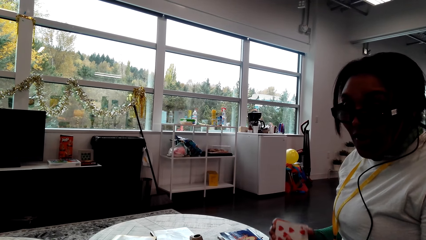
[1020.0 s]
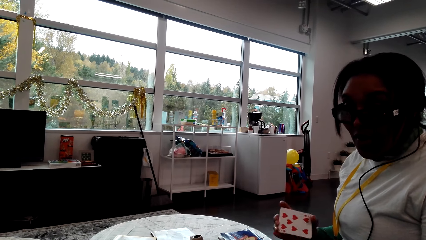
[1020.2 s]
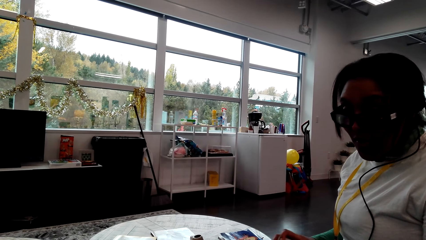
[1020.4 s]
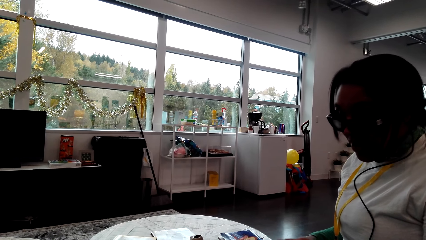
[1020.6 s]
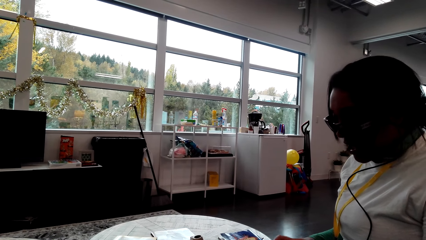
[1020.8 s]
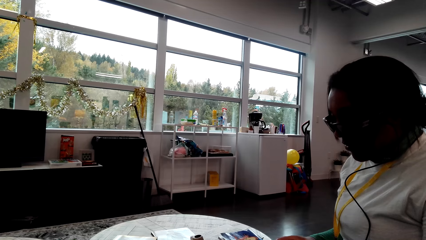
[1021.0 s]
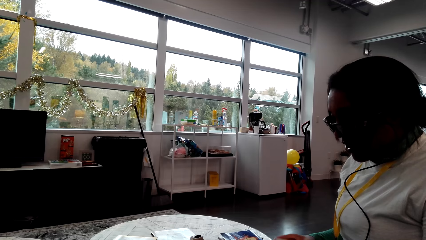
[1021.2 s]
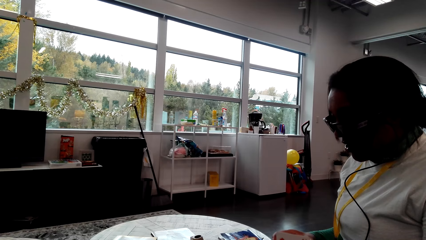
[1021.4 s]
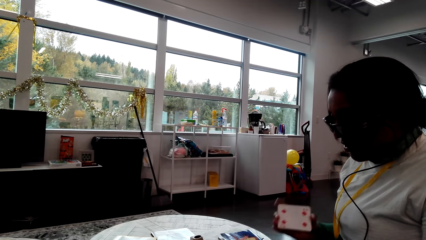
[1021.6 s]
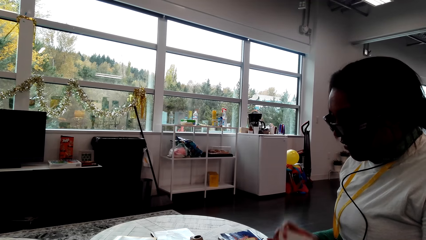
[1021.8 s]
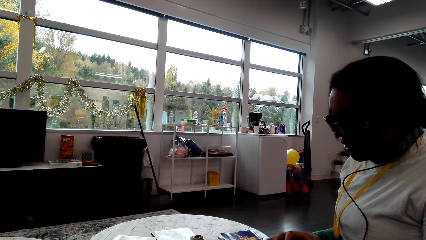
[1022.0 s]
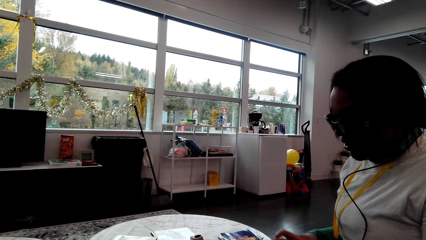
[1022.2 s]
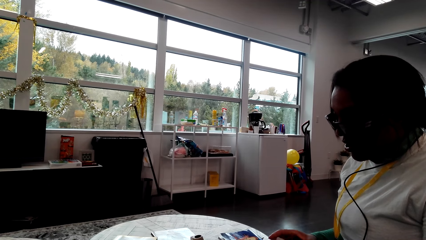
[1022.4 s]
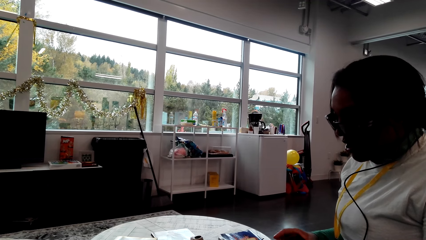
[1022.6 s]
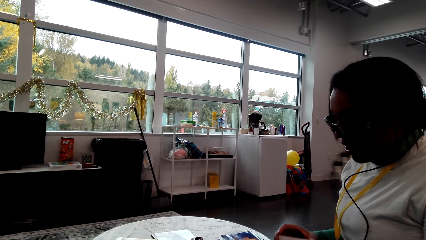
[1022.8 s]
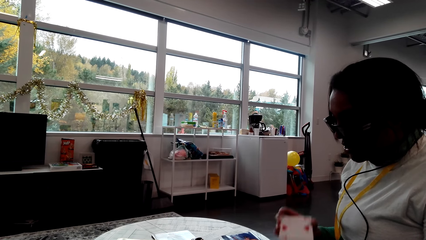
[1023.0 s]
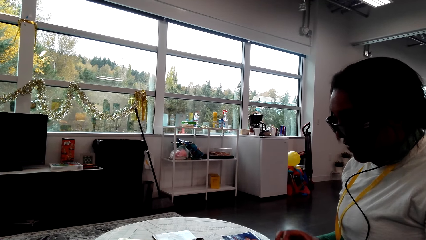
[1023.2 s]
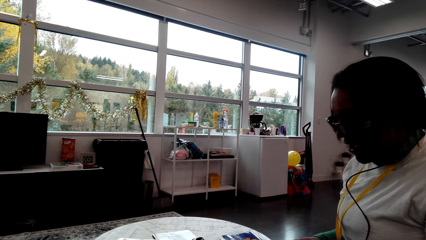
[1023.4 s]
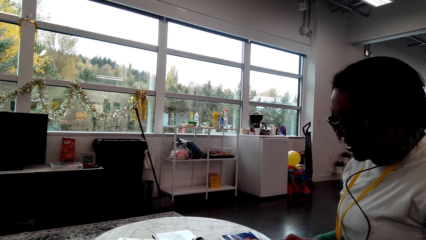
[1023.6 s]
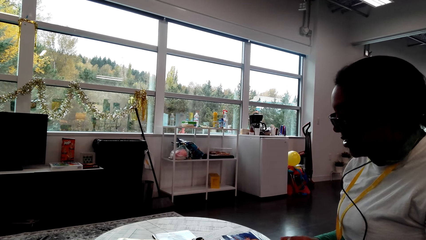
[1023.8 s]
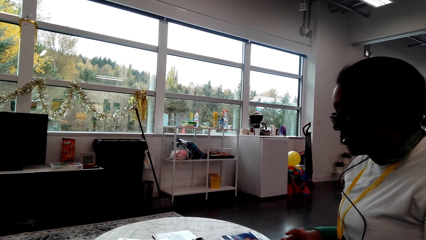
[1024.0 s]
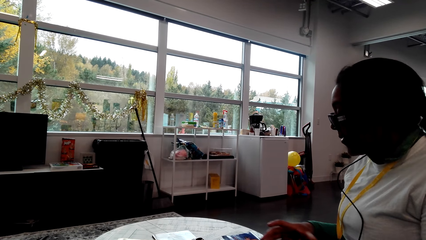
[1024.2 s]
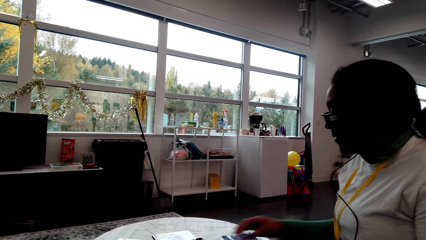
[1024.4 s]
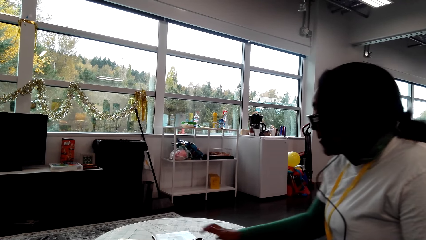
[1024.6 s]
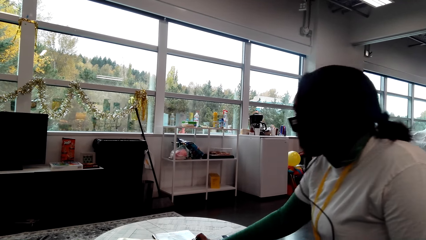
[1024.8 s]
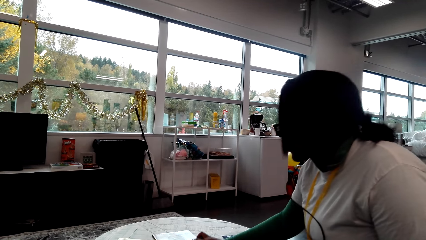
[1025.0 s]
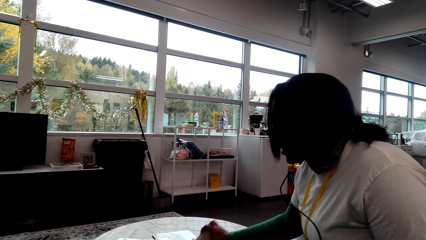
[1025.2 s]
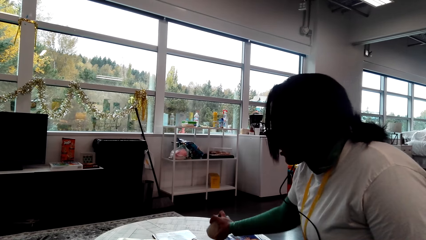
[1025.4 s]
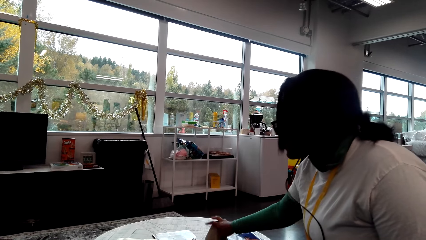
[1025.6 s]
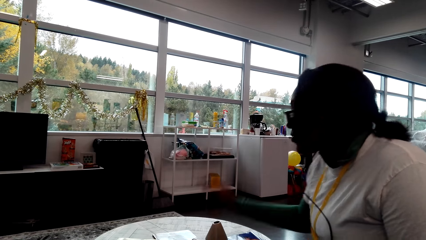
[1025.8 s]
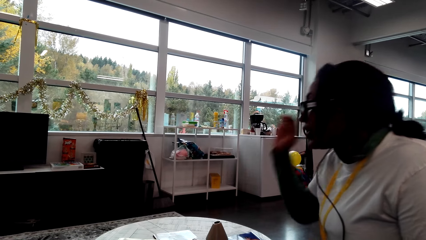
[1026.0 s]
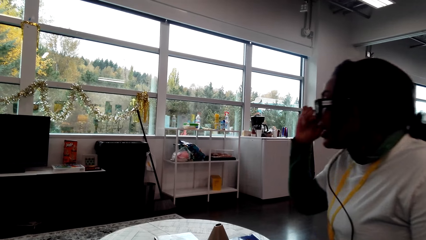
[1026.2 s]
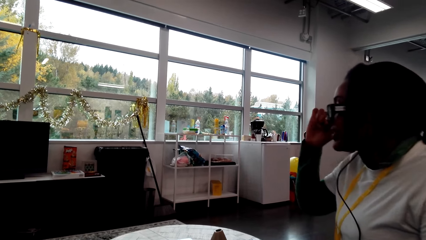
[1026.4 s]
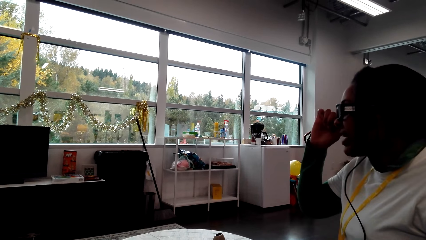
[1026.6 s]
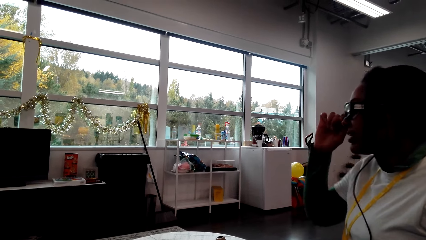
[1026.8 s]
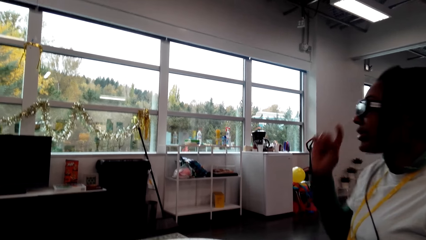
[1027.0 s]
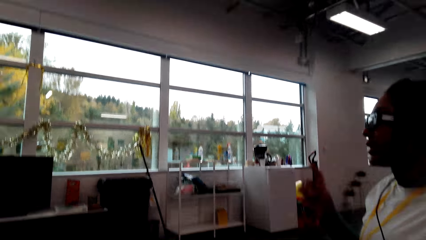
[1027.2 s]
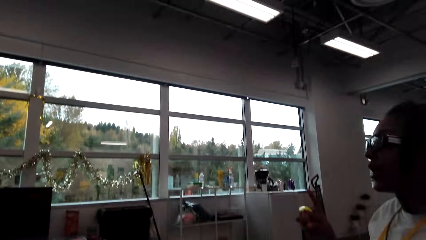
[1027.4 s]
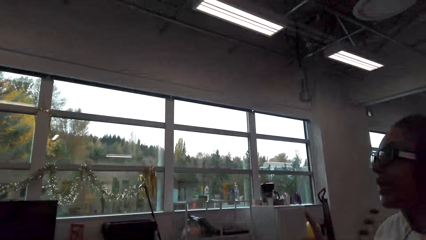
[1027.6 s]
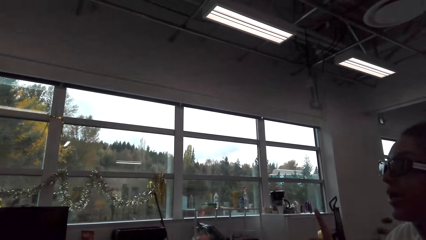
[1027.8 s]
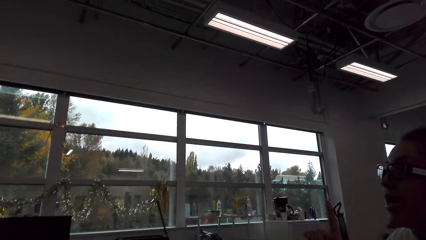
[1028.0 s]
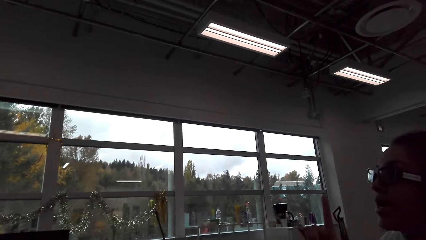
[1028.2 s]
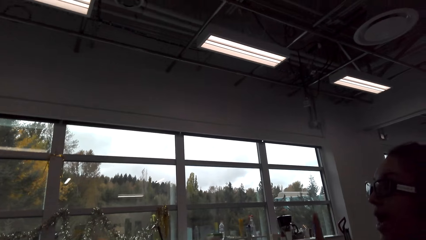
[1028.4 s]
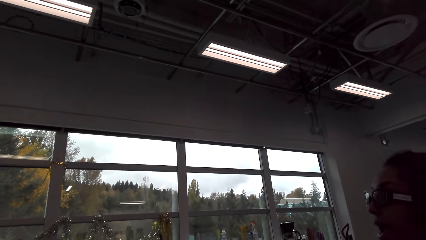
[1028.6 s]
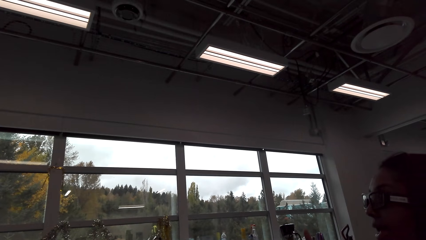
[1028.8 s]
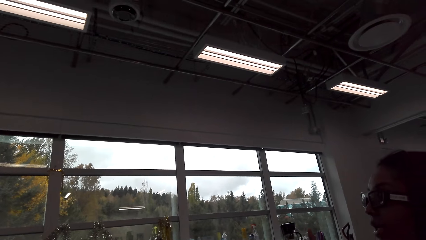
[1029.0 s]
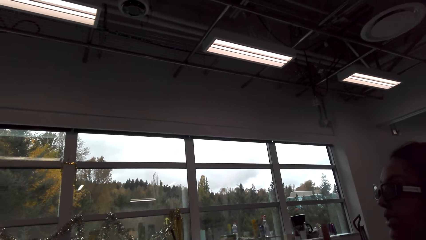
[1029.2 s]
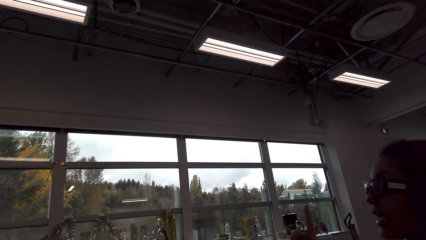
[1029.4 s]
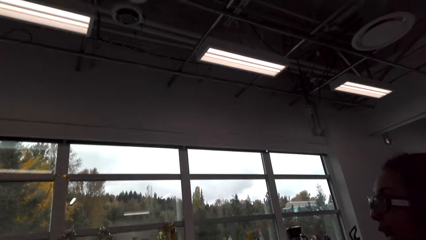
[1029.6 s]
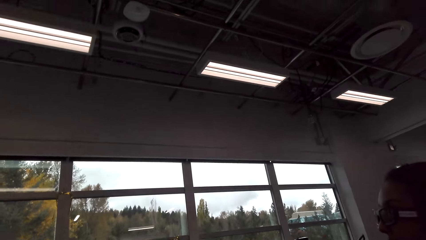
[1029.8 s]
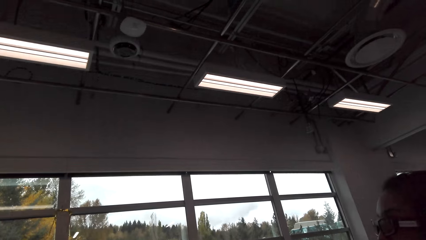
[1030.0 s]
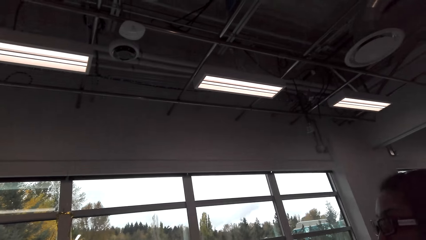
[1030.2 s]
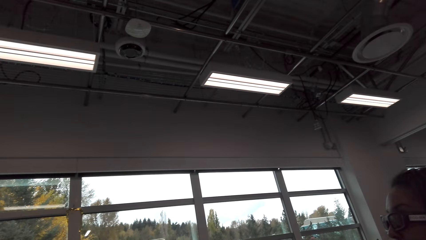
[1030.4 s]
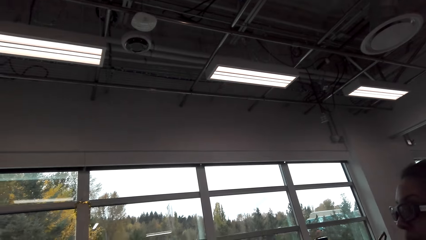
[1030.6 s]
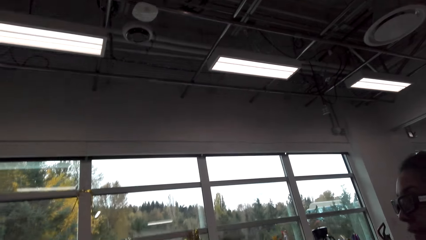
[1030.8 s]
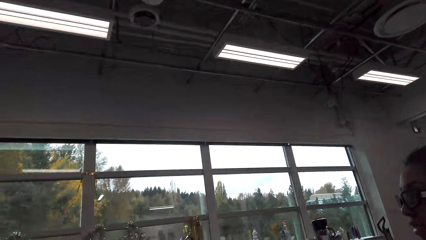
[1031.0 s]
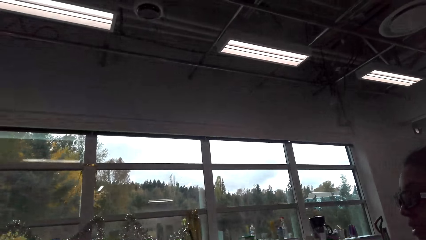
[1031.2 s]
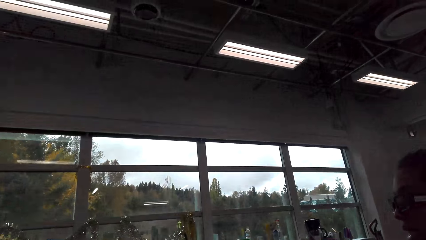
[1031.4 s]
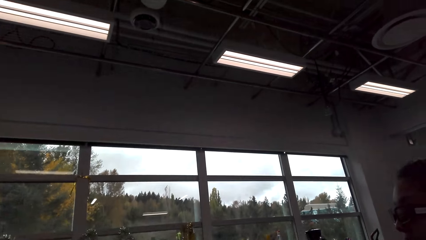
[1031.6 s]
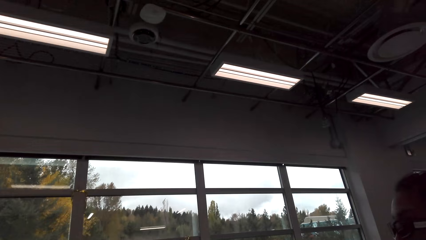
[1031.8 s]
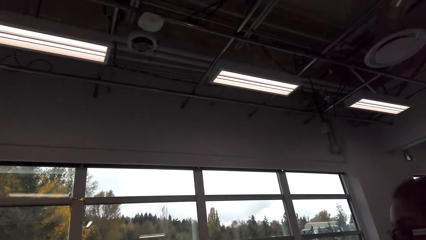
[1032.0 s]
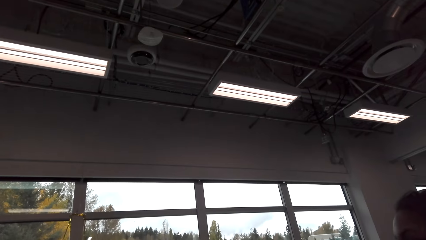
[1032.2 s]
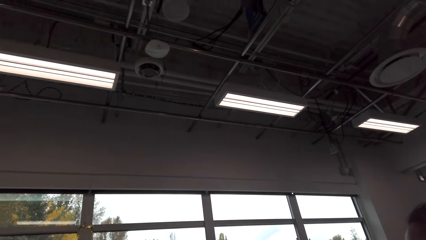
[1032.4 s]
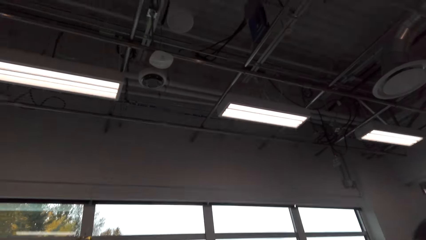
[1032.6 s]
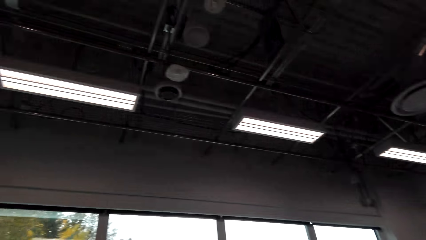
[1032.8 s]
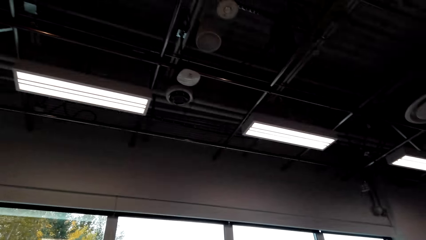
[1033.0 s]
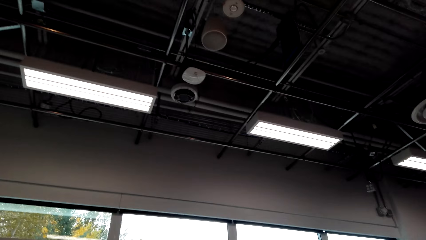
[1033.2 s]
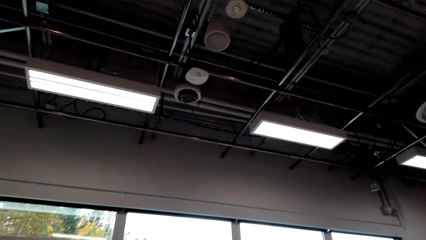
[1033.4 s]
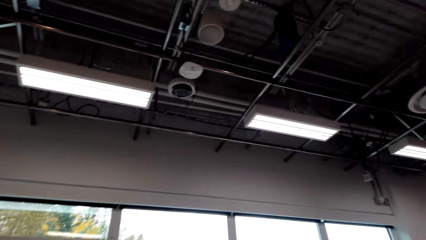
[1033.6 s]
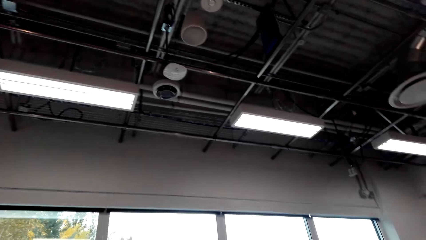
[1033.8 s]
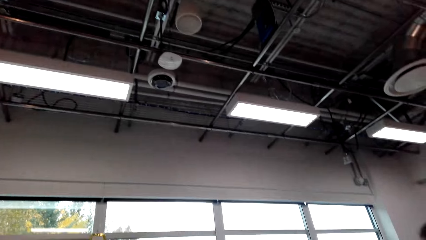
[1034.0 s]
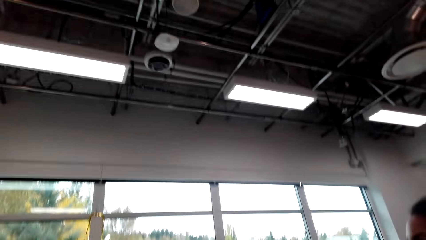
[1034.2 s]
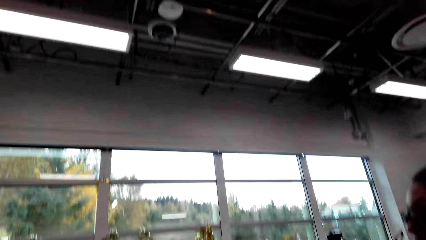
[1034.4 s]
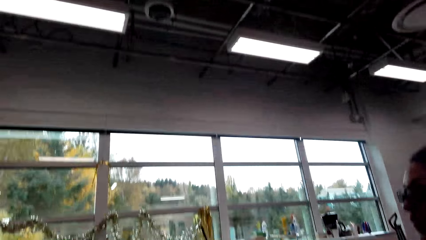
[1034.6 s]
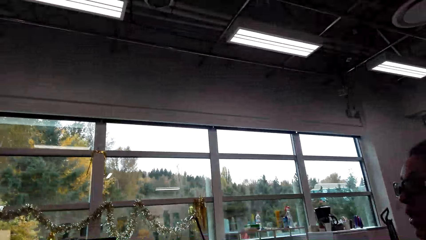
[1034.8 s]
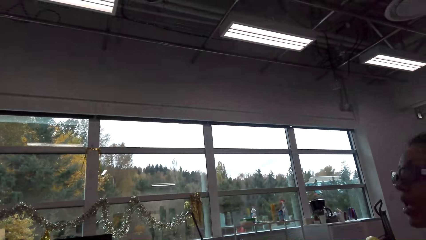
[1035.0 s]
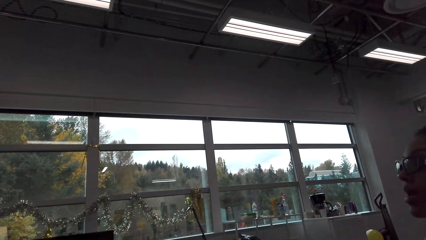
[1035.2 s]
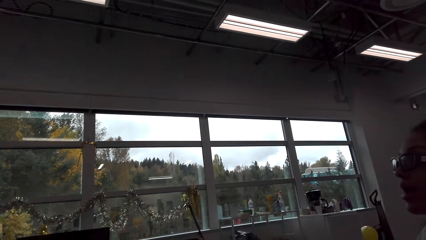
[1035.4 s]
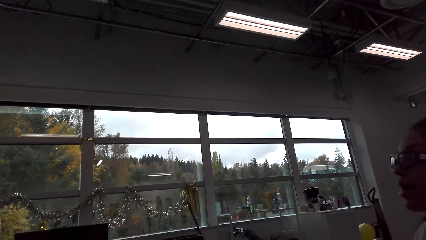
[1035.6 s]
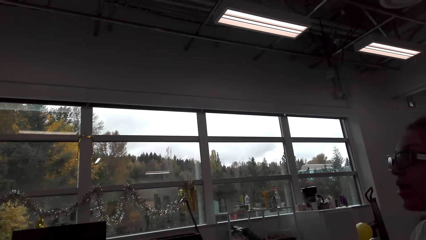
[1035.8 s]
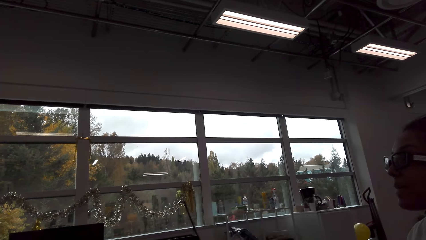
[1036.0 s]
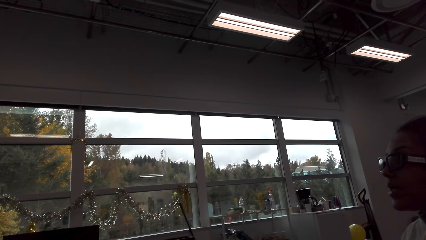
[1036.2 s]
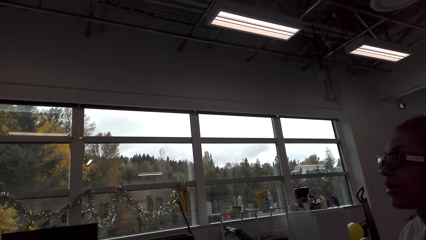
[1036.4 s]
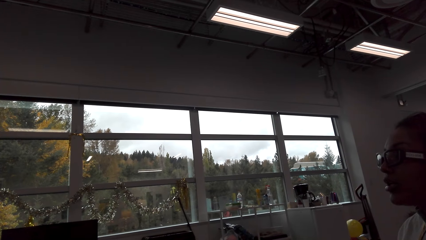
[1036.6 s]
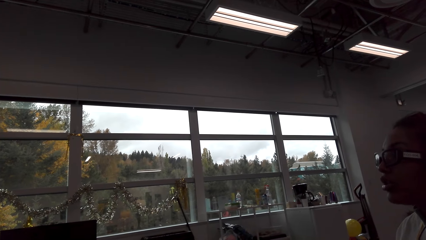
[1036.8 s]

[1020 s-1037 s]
A woman holds a play card. The woman plays the card. The woman moves something. The woman puts something on the table. The camera wearer turns around the room. They look around.
